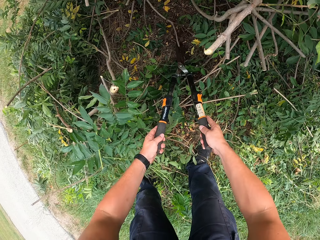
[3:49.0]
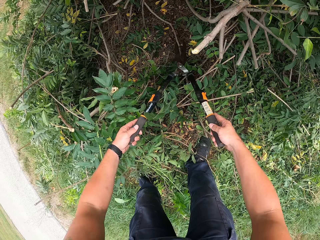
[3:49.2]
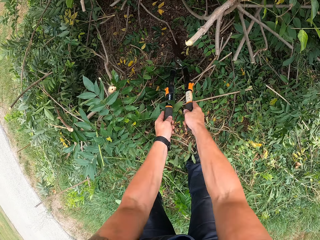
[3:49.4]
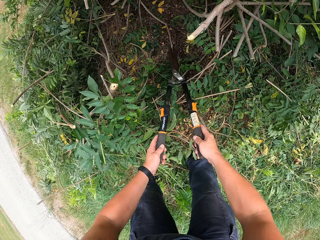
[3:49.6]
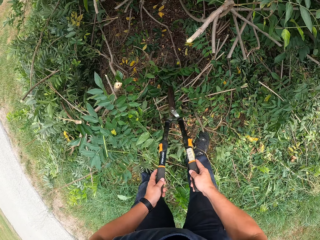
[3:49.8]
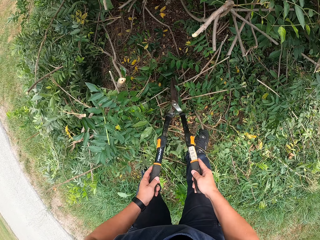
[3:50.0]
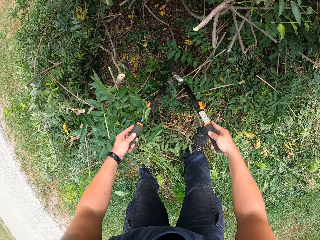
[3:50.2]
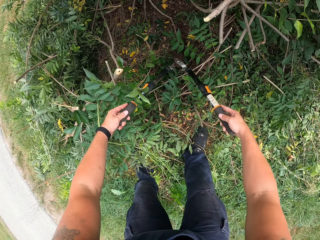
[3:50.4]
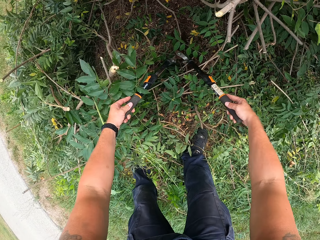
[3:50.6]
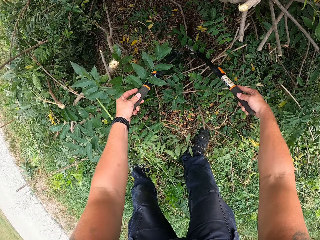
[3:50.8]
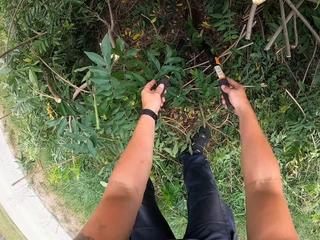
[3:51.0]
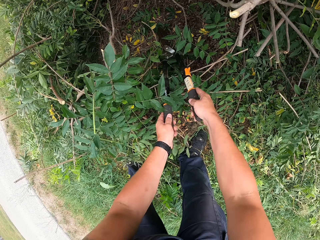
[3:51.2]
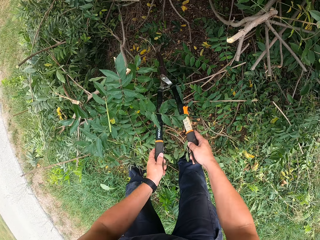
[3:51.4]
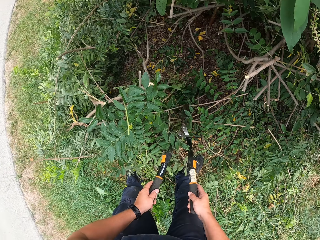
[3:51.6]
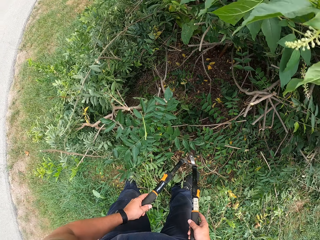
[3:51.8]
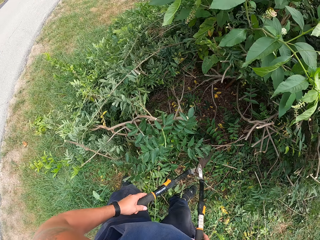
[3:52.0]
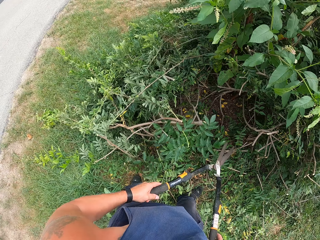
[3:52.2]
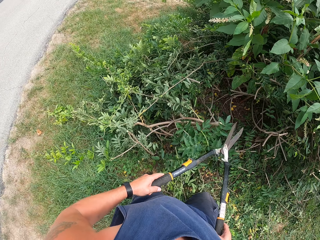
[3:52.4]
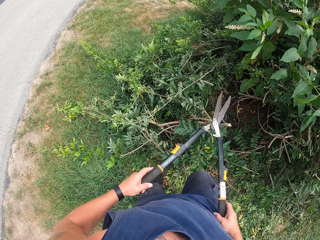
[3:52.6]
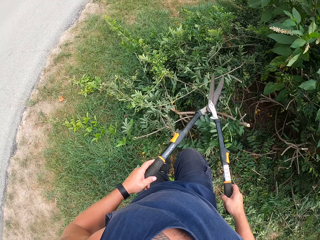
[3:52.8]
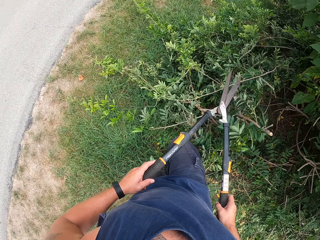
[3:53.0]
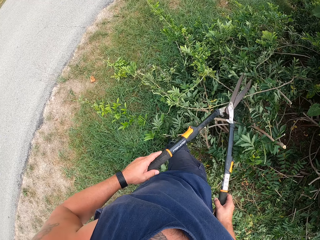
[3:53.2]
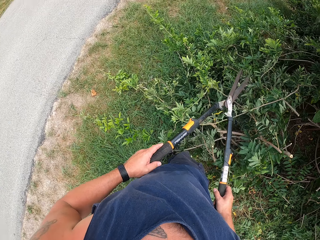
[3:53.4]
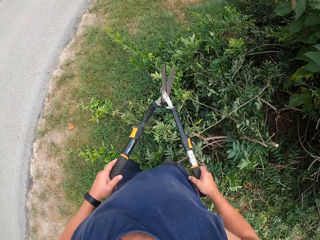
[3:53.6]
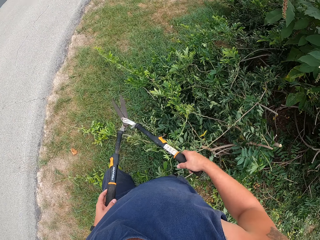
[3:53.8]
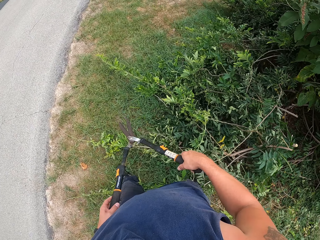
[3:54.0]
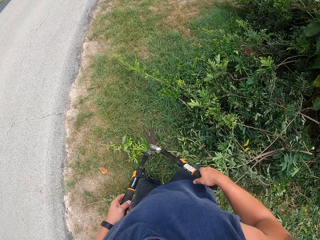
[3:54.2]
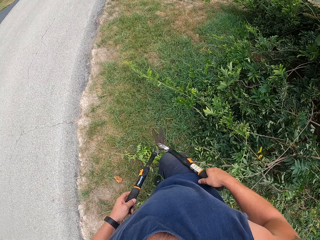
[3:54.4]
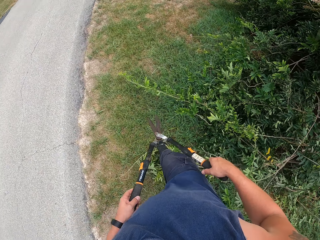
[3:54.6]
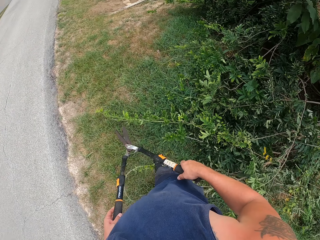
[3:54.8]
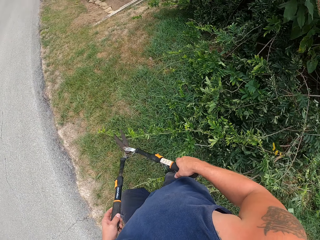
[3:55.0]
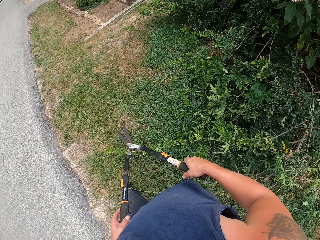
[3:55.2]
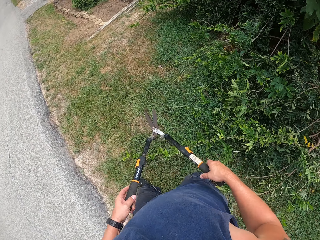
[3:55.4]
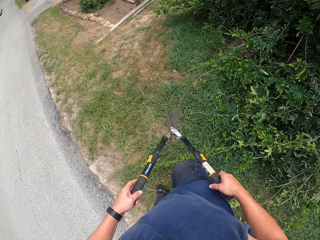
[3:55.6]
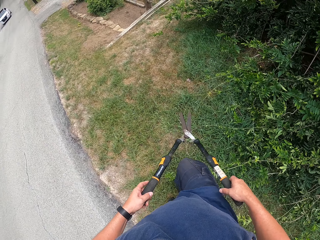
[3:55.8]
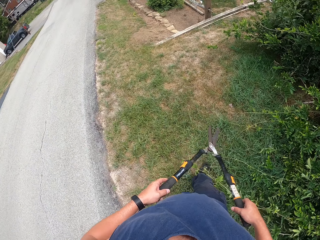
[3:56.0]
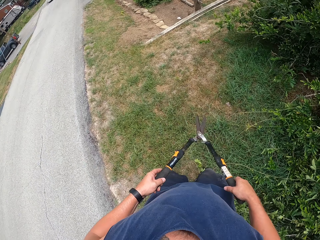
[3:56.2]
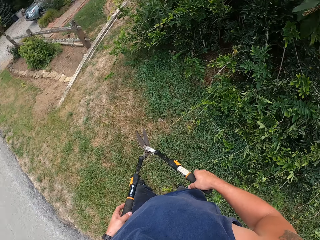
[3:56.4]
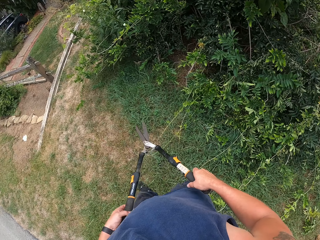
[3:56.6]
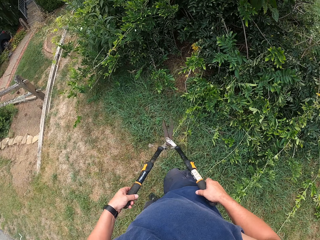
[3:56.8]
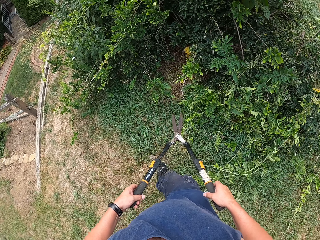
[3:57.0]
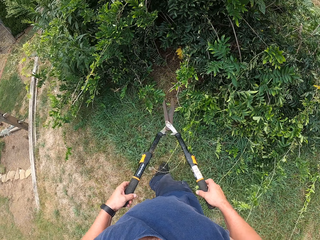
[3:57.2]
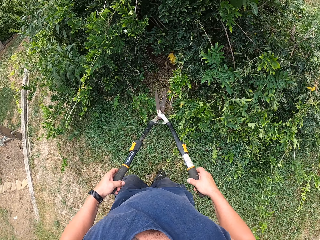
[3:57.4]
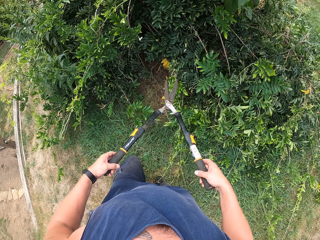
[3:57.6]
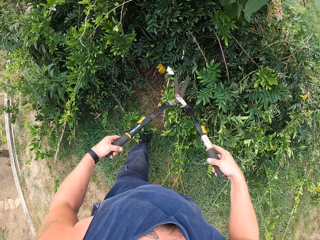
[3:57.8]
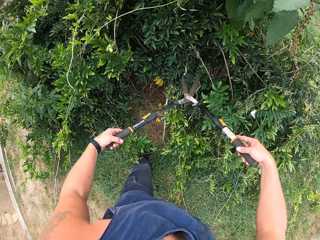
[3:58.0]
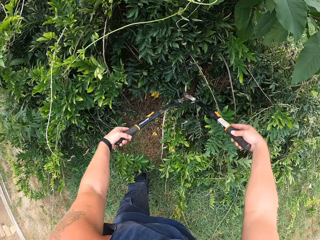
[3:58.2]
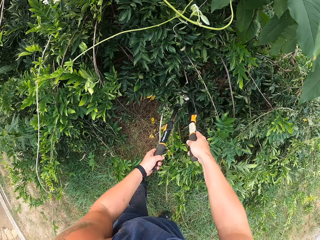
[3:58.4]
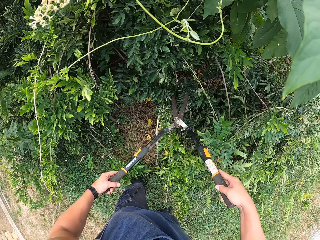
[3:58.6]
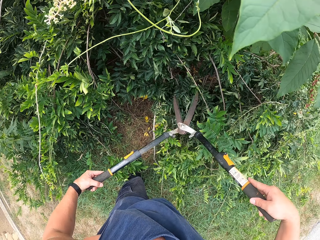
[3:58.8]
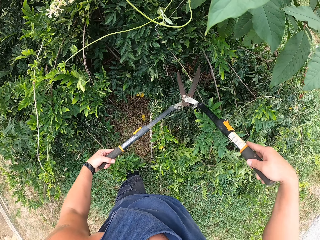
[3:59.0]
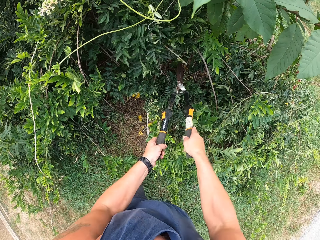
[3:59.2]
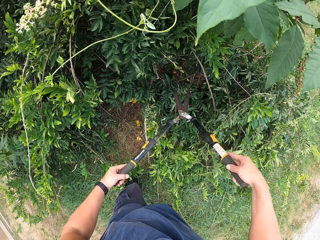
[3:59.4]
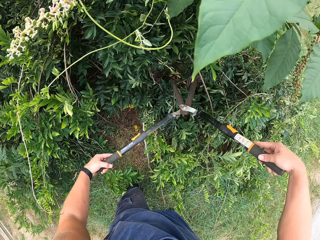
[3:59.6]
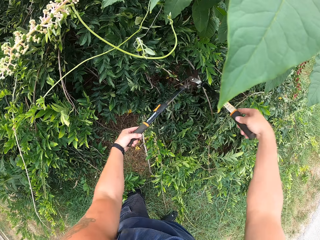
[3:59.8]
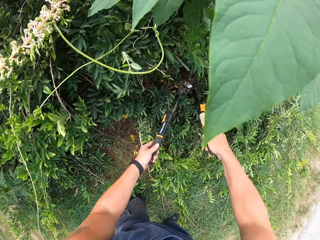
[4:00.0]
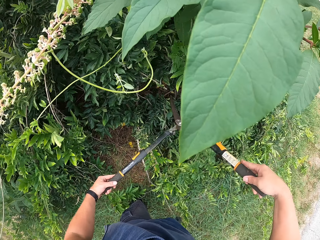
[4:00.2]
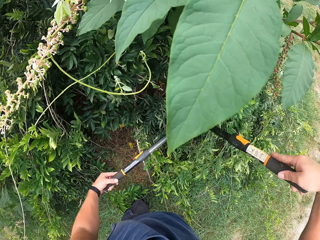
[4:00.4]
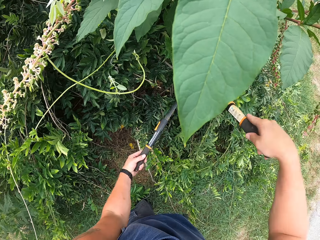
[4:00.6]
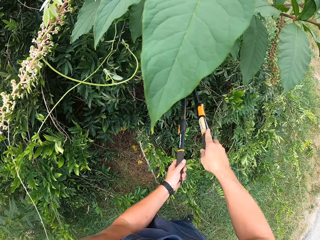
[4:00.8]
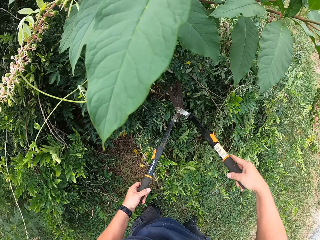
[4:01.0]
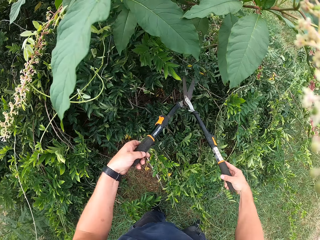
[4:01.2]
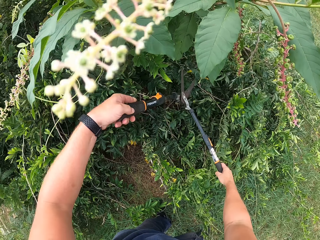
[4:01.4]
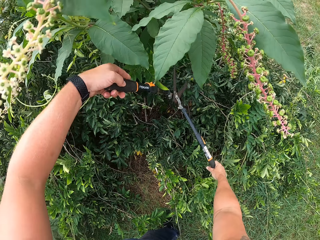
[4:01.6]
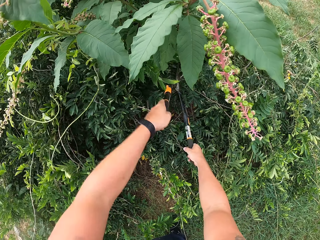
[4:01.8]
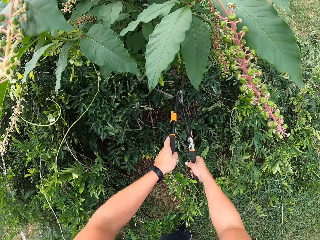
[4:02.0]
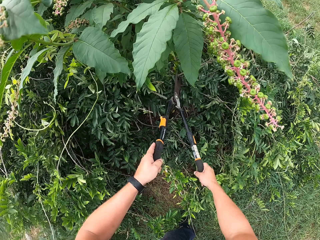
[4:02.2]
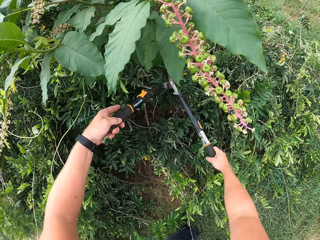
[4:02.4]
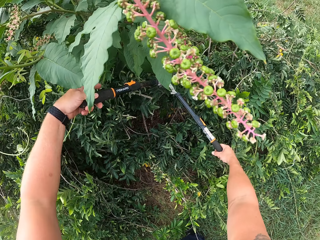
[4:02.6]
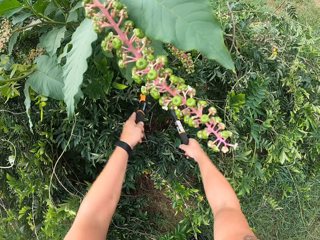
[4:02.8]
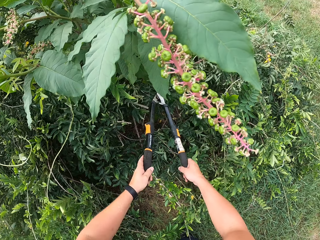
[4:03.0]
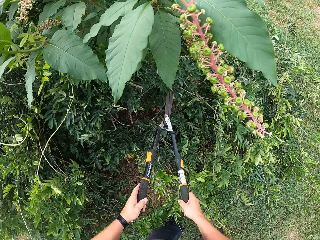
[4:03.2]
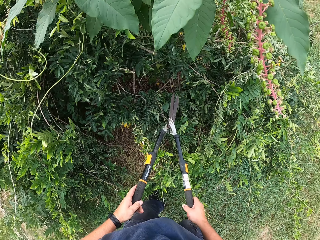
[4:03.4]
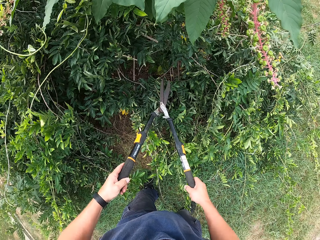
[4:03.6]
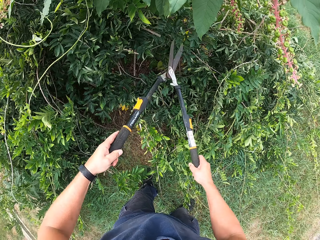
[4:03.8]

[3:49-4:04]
The camera wearer removes the shear from the tree. They walk around the tree. They hold the shear. They trim the tree with the shear.

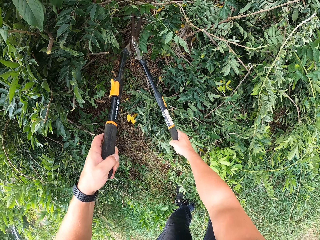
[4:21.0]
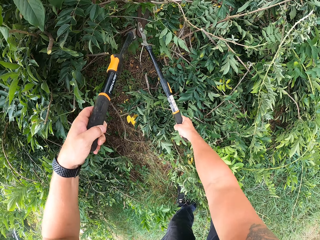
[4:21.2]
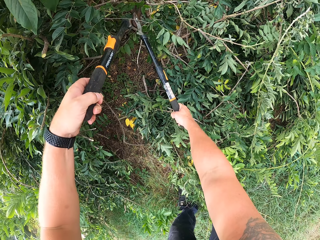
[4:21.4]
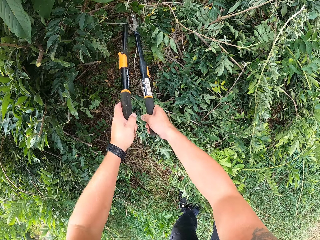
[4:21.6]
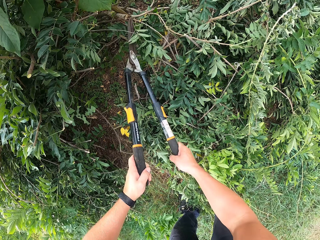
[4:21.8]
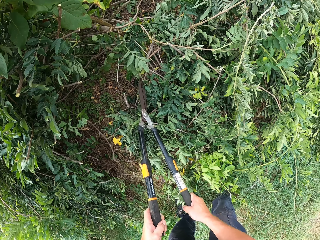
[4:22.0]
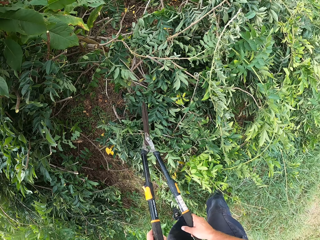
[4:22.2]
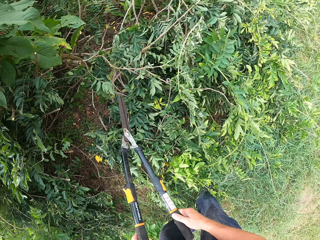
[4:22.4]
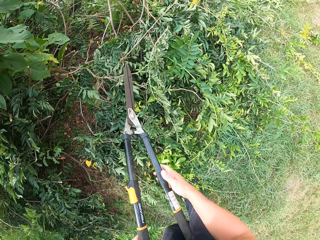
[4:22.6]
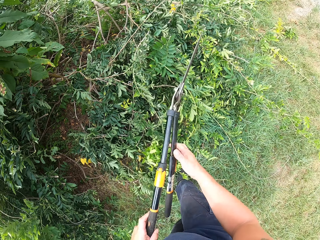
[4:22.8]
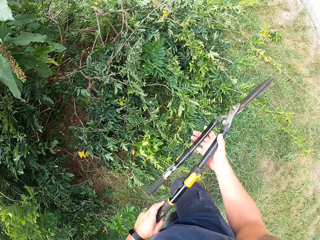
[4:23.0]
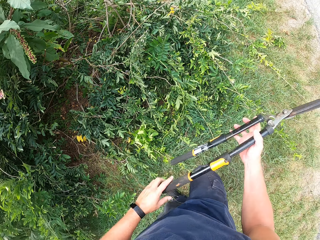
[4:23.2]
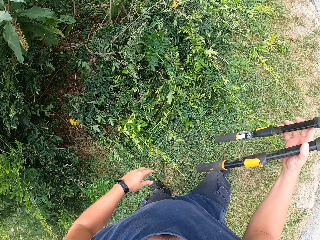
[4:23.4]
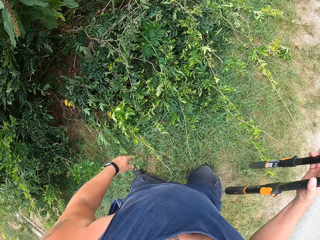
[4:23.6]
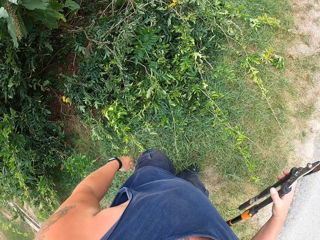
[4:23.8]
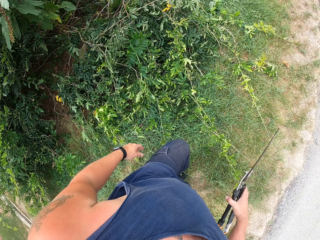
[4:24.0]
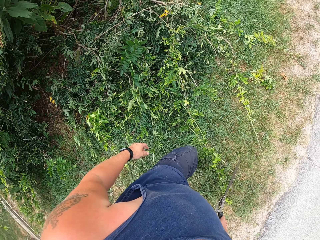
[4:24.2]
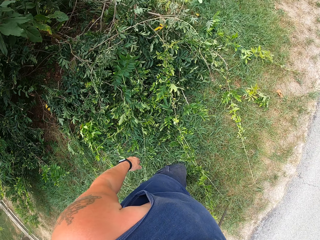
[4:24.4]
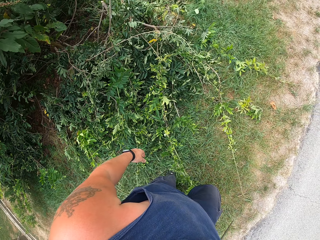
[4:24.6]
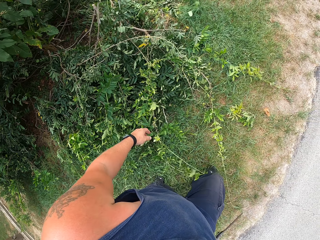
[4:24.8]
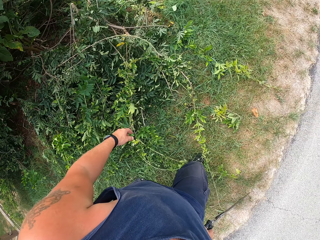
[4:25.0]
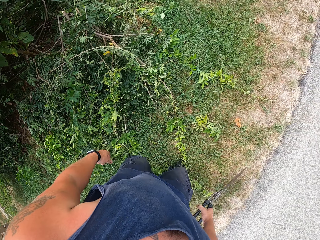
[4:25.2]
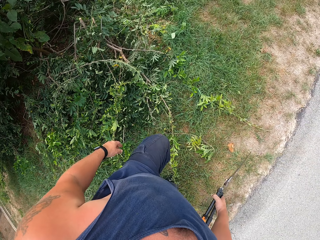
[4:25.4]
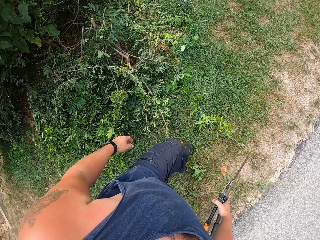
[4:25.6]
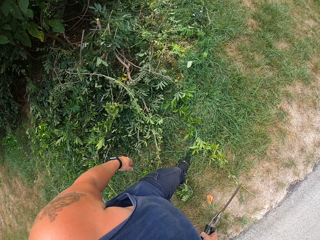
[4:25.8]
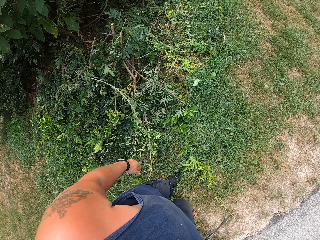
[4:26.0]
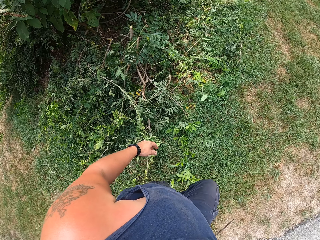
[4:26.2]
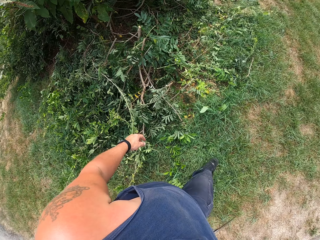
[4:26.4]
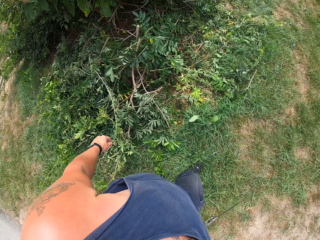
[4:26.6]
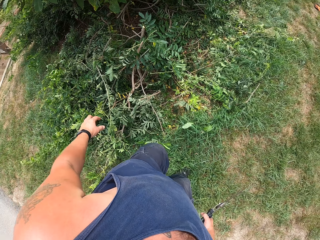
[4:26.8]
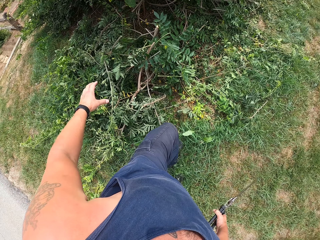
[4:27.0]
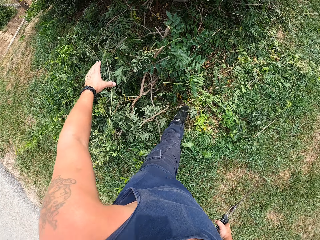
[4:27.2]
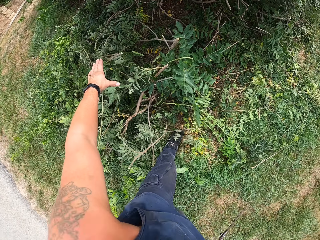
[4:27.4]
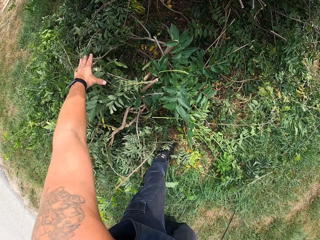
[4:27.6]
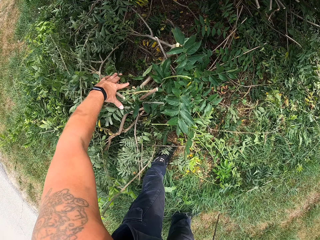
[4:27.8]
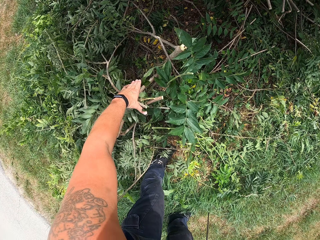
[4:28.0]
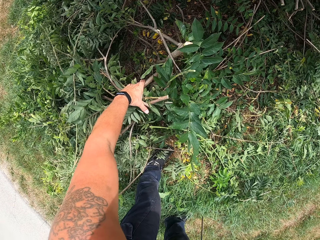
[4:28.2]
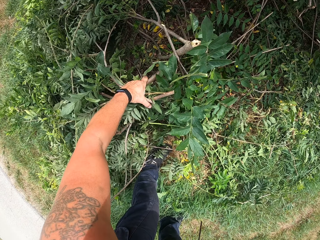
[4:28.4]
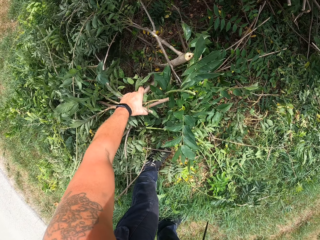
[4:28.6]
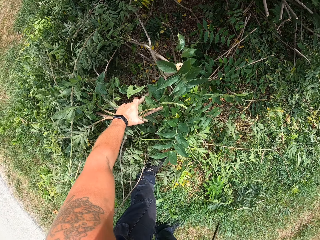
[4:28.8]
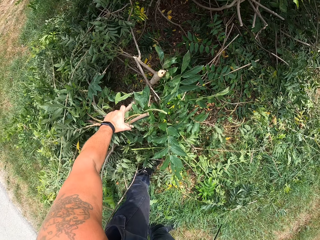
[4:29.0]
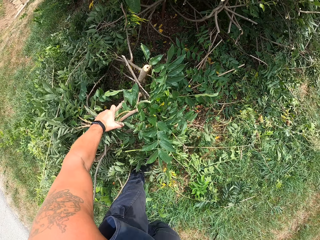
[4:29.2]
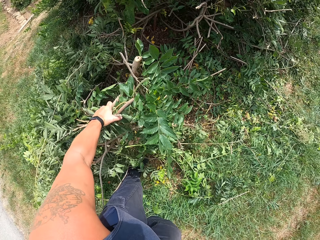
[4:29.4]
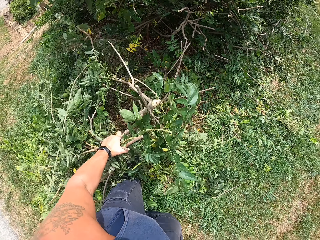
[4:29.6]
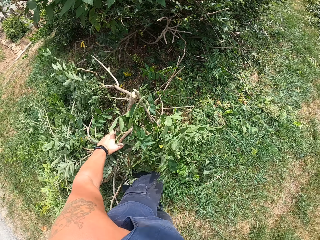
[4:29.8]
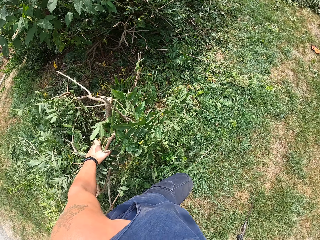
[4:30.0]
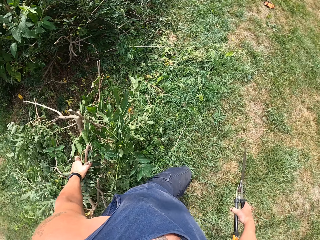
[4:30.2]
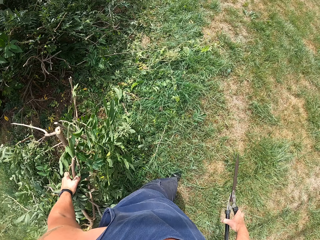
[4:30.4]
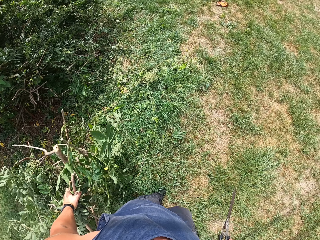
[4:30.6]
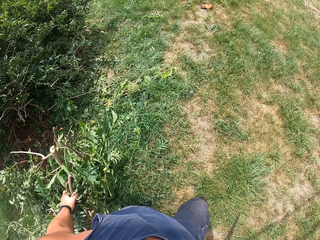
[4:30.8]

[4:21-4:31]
The camera wearer removes the shear from the tree. He holds the shear. He walks around the tree. He packs the deadwood with his left hand. He picks the branches.
